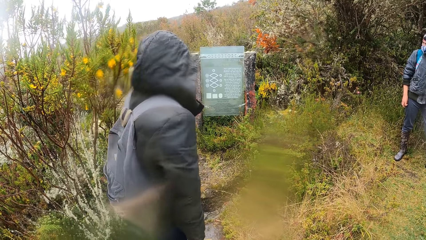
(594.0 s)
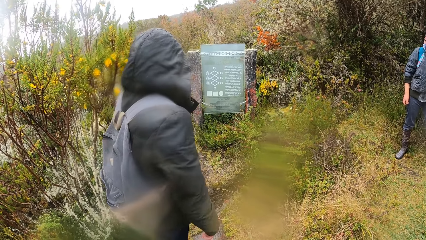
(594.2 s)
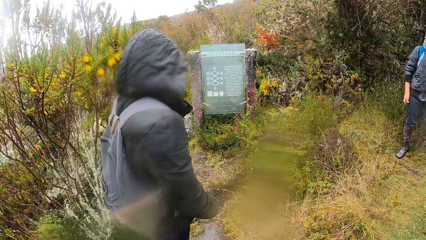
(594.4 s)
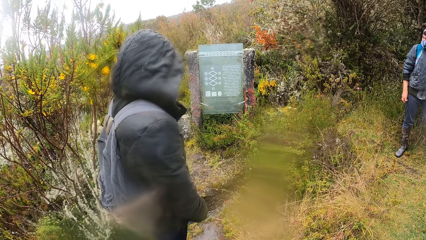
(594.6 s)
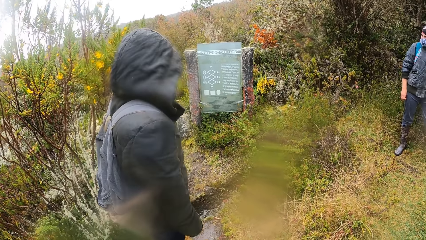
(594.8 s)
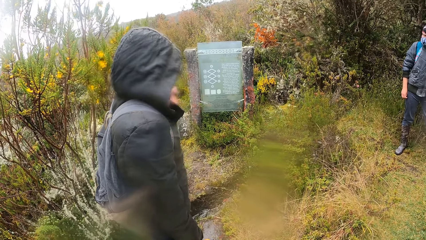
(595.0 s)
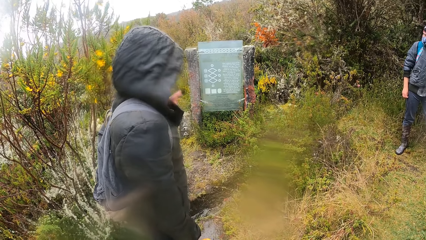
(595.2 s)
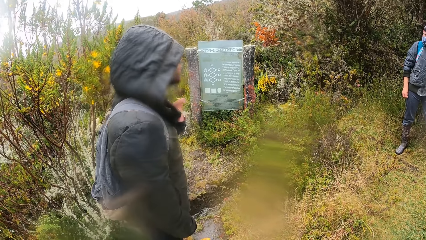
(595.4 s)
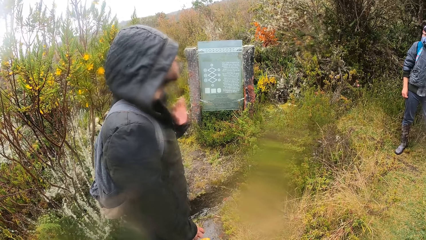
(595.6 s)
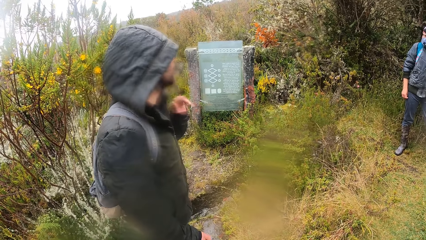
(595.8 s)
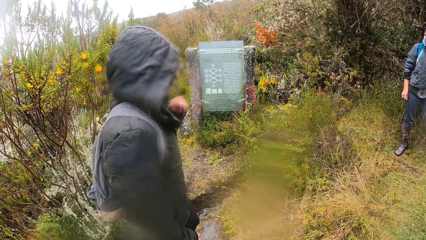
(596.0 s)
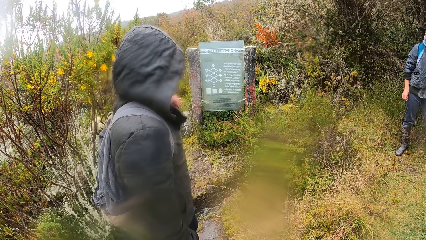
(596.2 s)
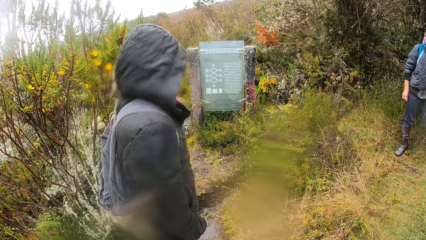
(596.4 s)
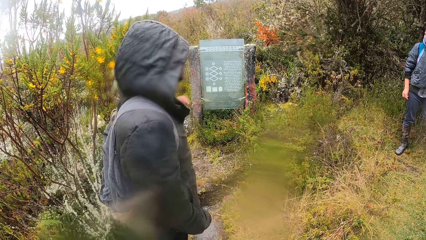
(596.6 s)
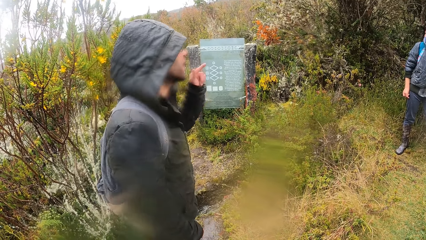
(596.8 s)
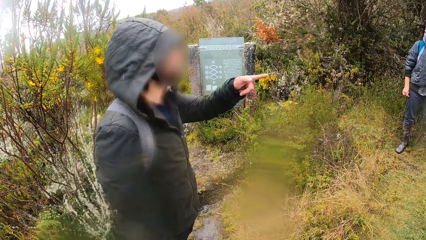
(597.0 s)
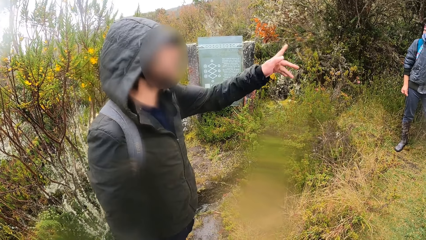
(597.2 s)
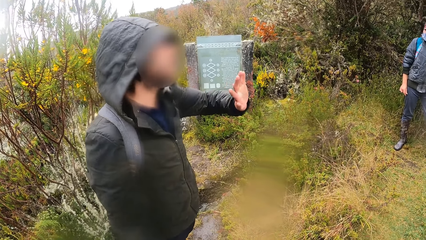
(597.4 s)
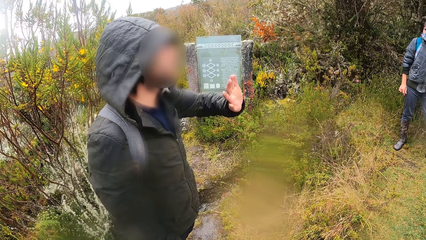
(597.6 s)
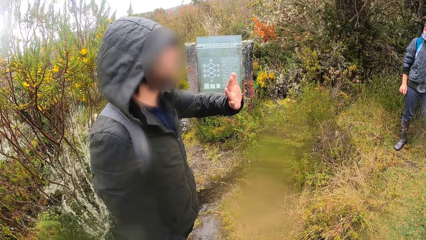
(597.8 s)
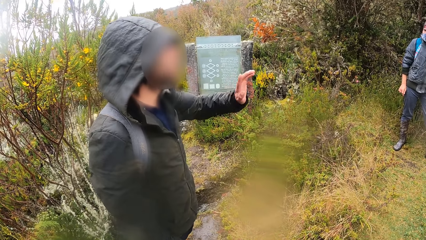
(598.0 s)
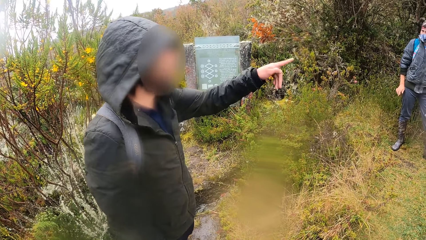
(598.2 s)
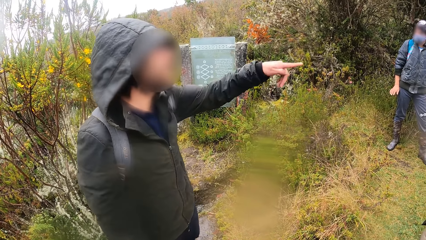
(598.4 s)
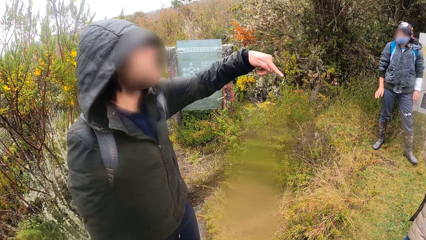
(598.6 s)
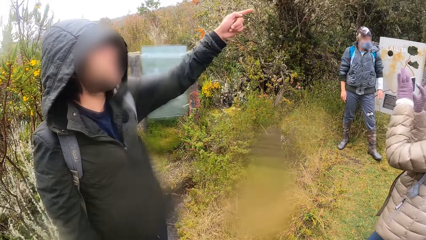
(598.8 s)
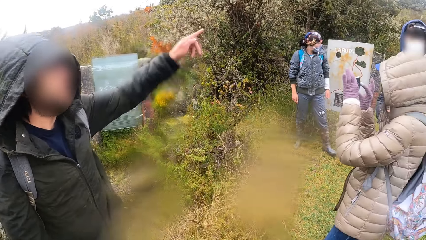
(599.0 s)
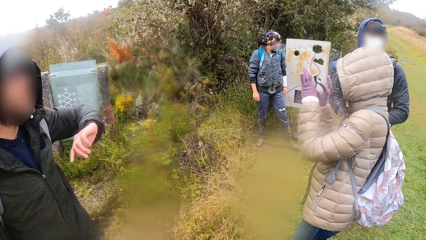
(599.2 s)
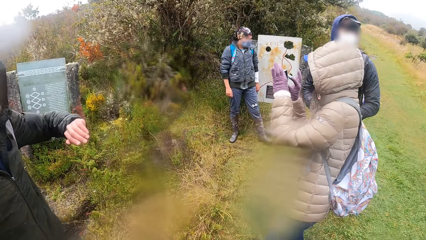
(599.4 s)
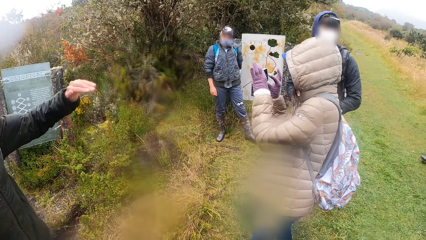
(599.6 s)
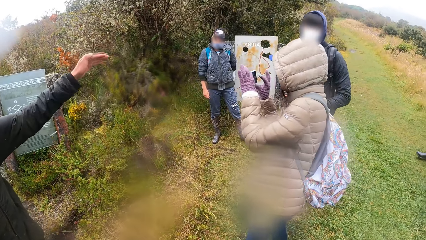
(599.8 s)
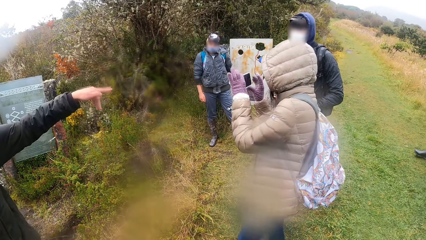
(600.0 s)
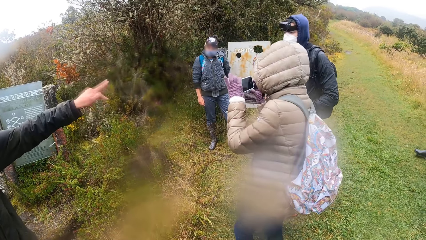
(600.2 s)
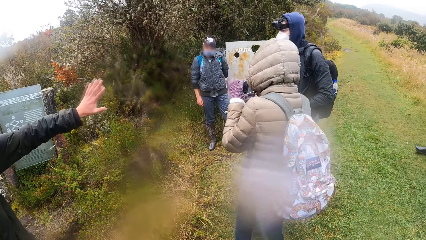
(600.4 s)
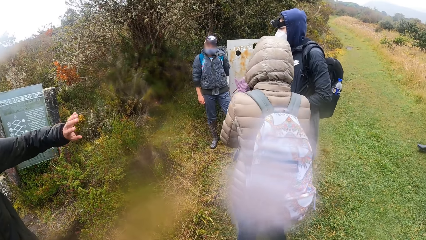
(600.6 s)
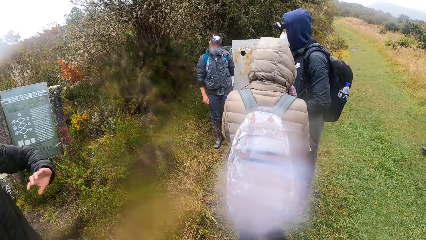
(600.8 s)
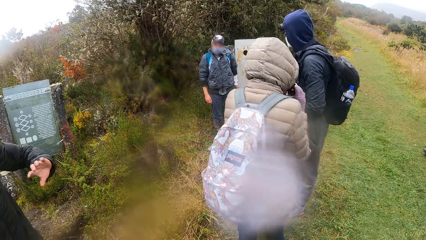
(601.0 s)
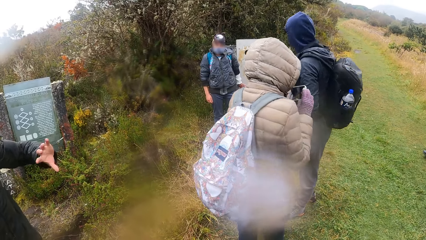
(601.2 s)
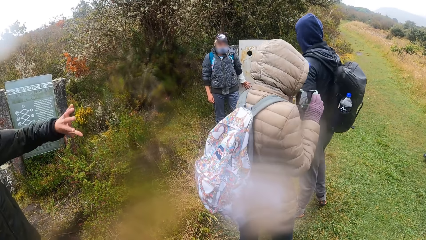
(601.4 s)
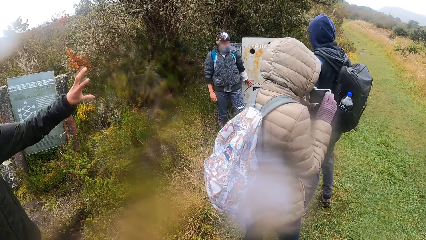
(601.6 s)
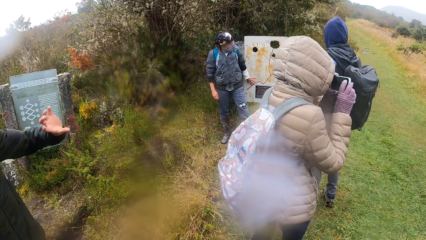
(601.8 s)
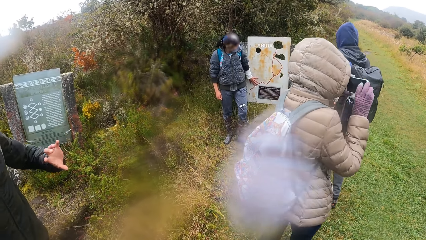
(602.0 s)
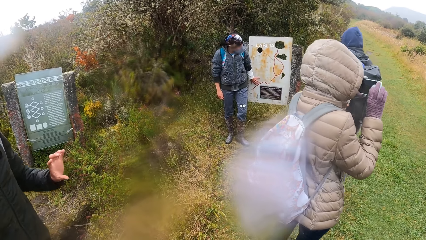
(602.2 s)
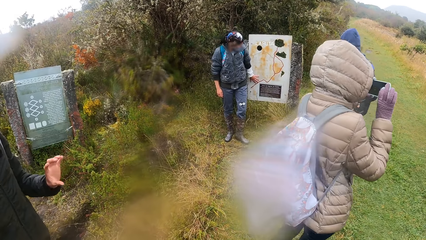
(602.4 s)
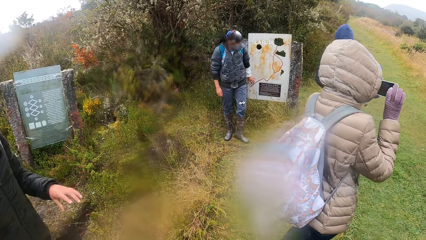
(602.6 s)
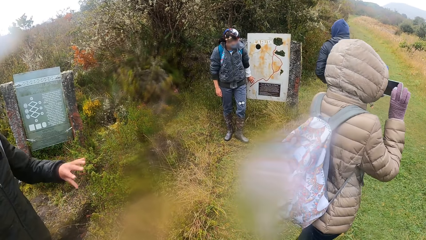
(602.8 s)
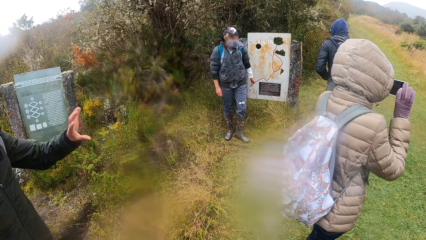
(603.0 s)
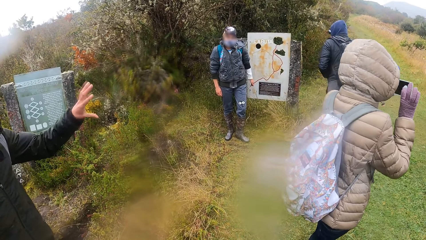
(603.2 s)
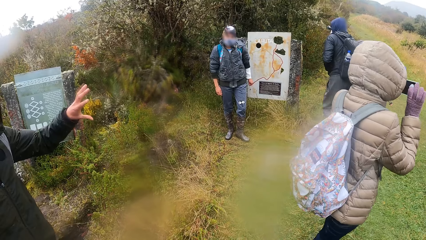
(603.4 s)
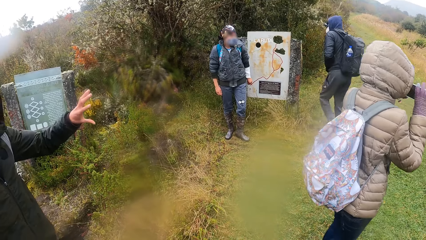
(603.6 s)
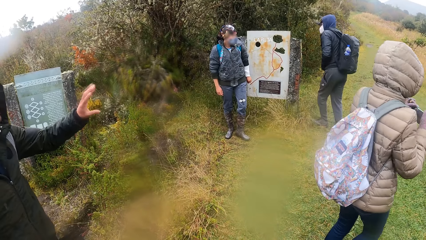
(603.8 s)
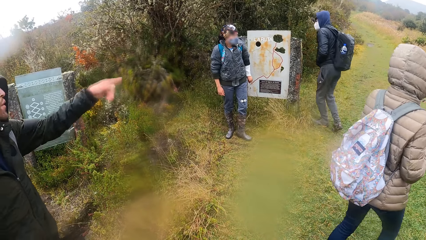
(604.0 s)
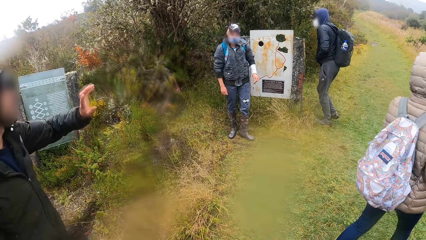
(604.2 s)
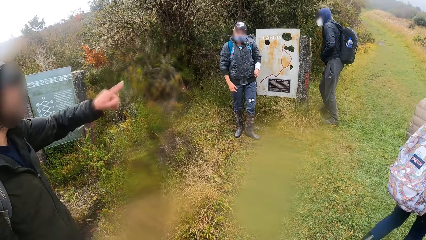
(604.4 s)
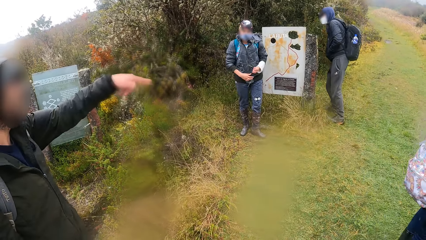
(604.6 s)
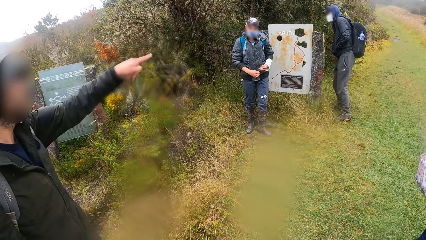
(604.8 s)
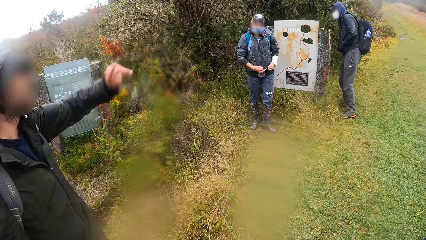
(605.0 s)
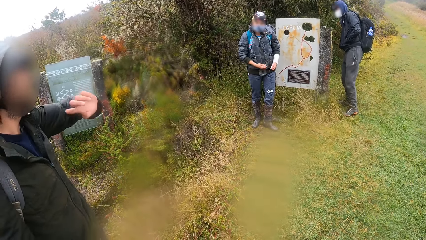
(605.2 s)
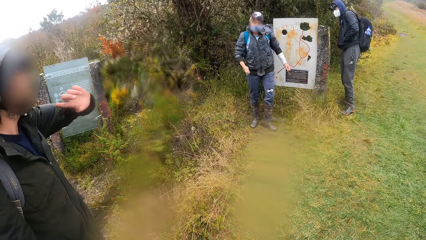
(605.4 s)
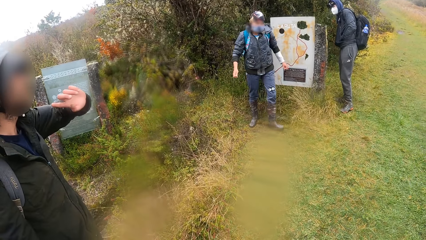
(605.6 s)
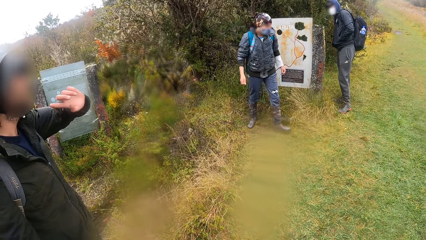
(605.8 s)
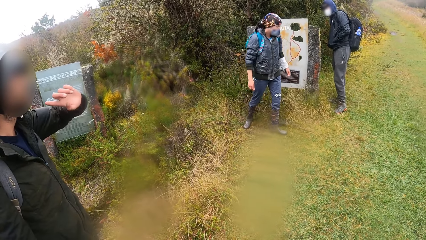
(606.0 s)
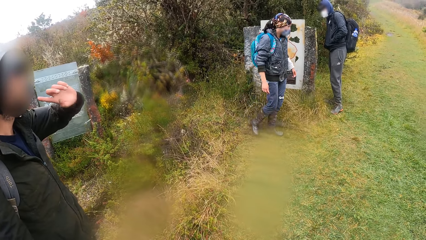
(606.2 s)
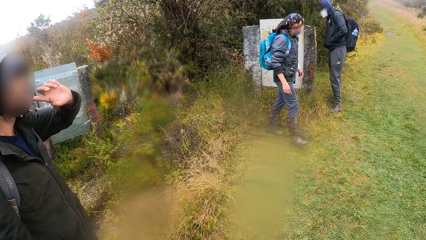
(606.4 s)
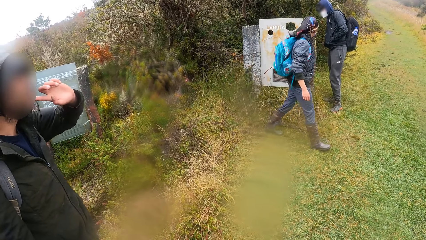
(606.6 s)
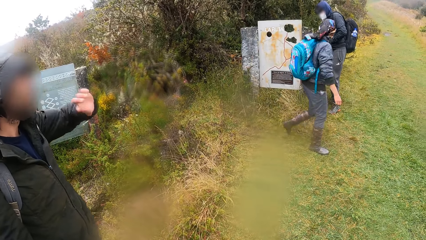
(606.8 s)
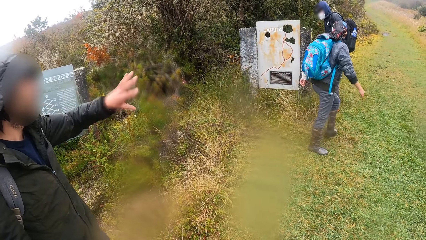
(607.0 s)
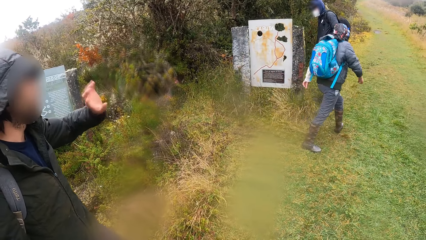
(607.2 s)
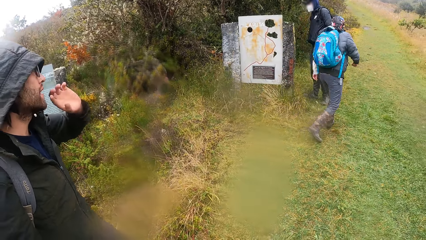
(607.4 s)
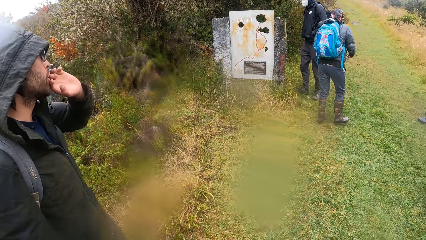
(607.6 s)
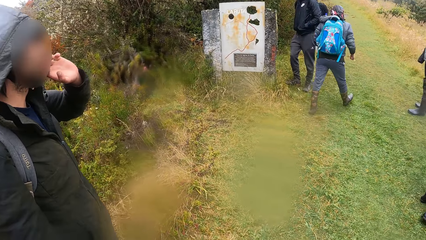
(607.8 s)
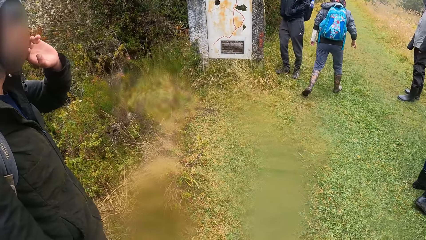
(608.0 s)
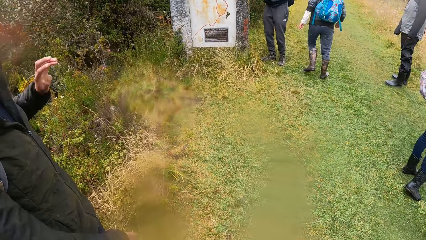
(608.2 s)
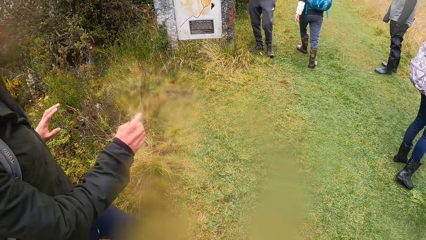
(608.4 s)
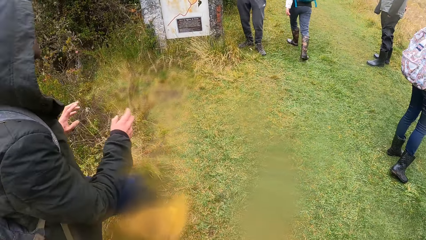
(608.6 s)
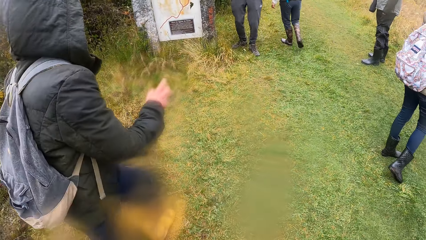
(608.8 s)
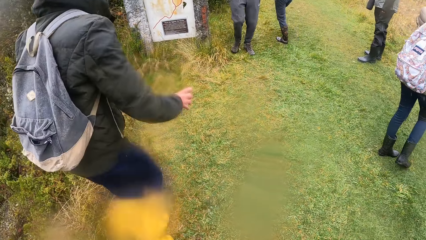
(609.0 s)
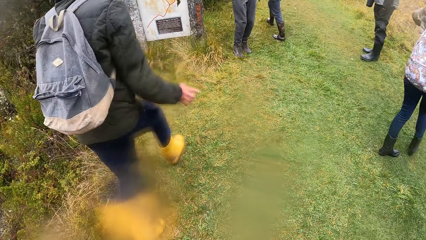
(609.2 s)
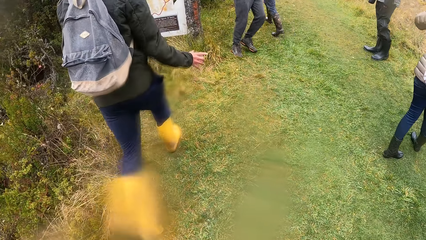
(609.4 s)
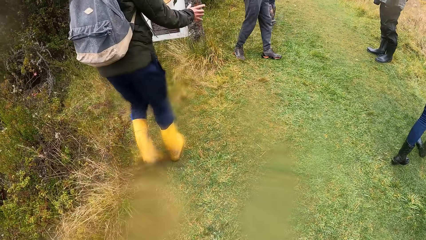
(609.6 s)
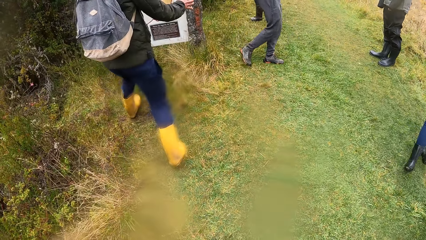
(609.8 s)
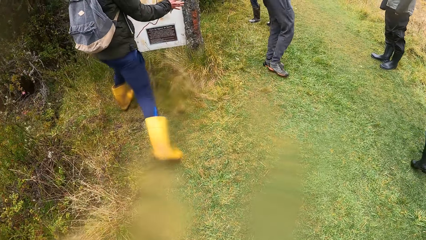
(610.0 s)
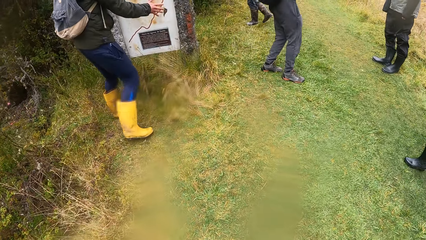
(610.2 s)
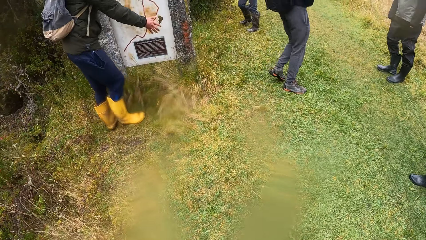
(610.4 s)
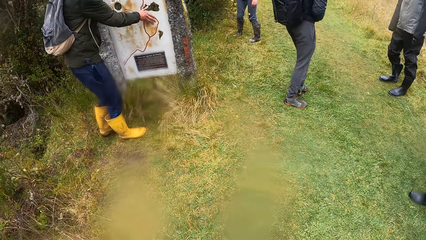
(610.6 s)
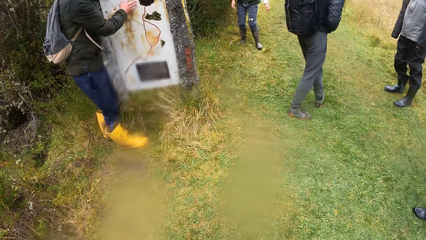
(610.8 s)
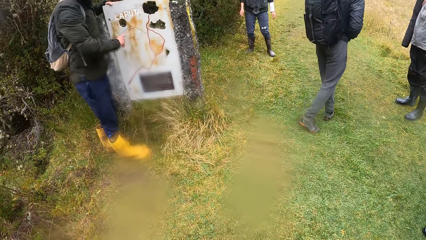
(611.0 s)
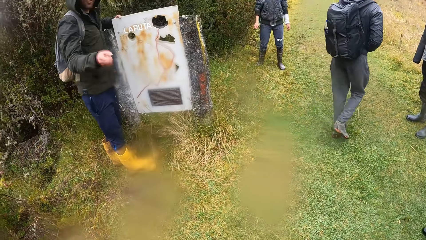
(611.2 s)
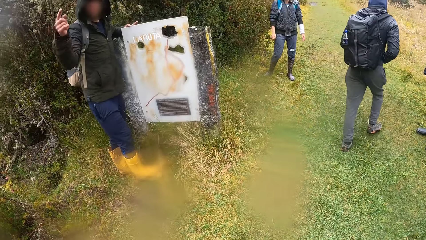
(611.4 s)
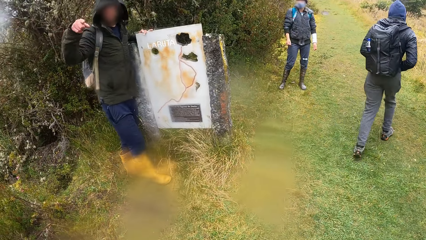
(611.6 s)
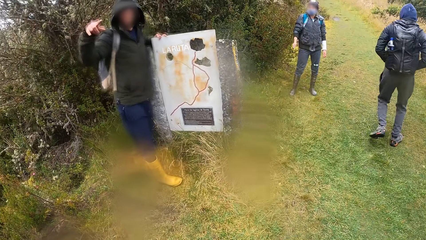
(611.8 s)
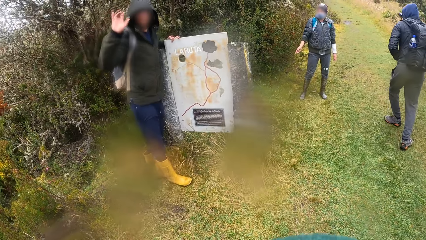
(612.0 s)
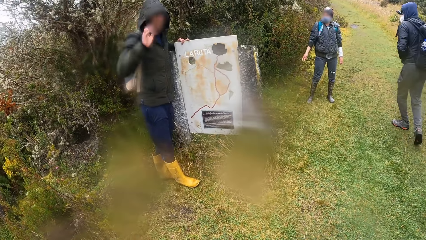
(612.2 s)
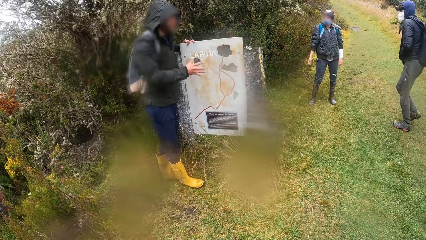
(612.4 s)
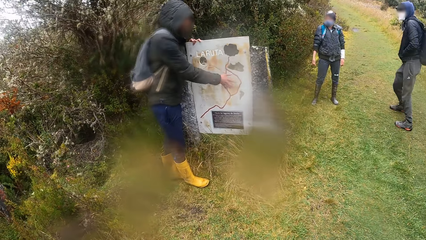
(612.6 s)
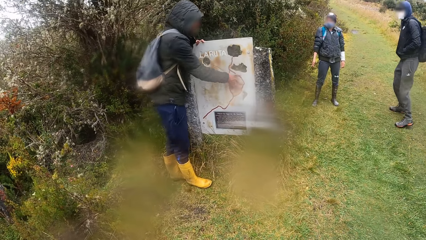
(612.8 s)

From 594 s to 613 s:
The man makes a hand gesture with his left hand. The woman takes a photo with a phone in her hands. The camera wearer walks on the ground. The man makes hand gestures facing a stone with his right hand. The camera wearer focuses on another man and converses to people.
